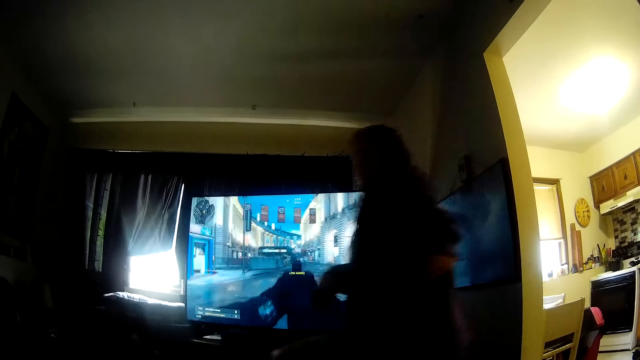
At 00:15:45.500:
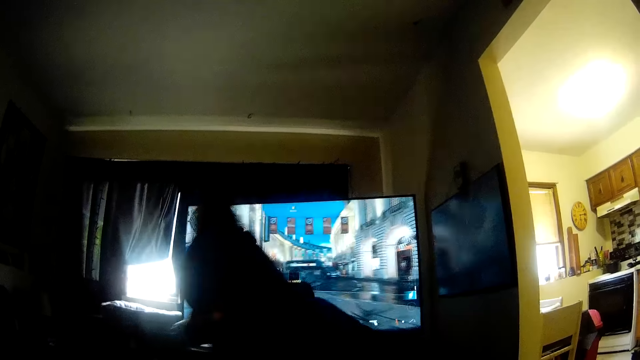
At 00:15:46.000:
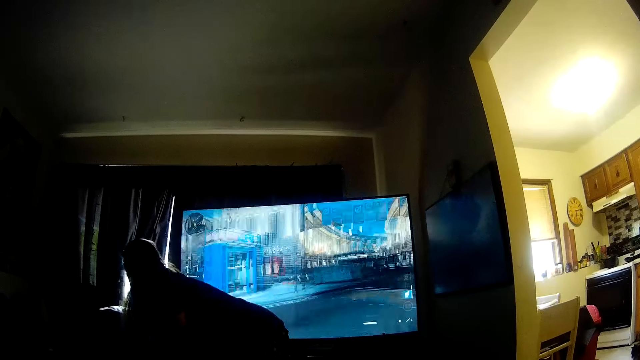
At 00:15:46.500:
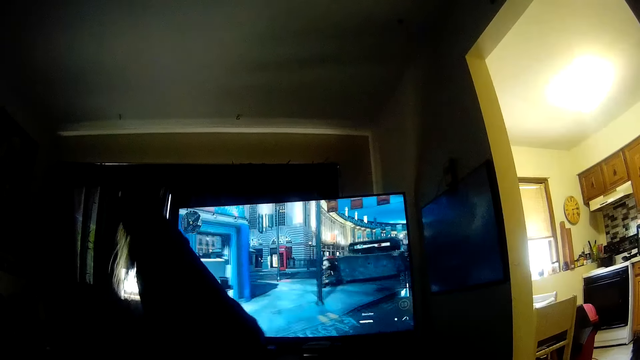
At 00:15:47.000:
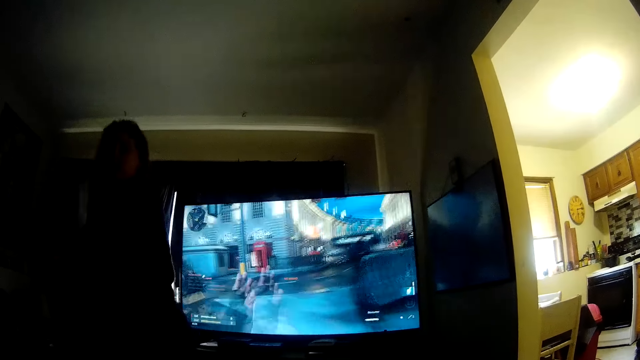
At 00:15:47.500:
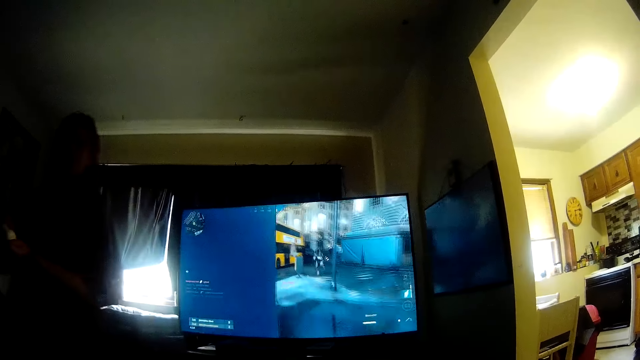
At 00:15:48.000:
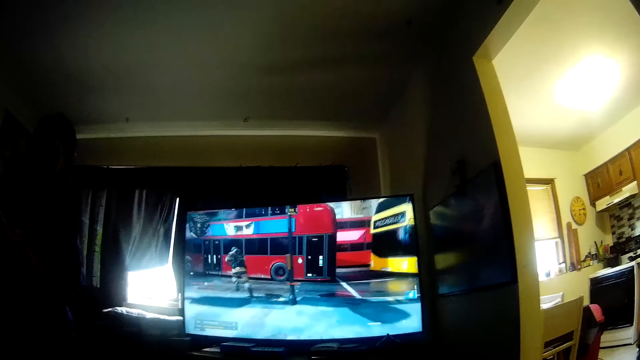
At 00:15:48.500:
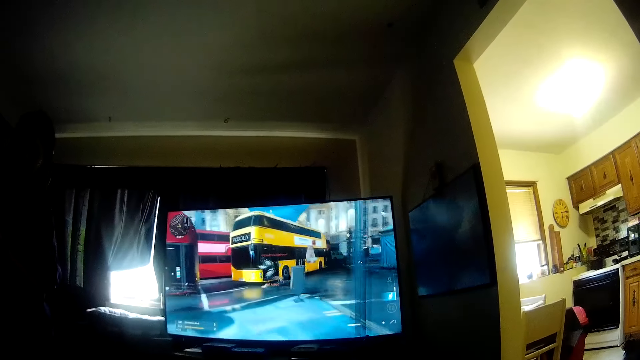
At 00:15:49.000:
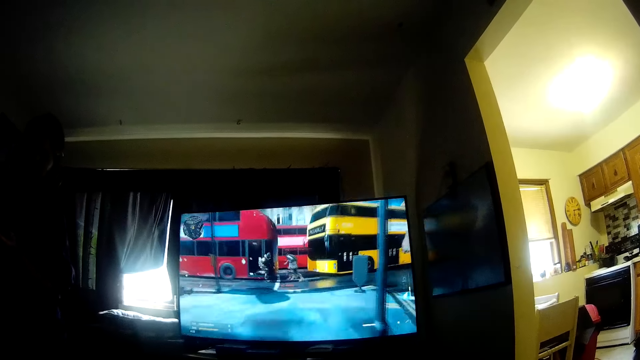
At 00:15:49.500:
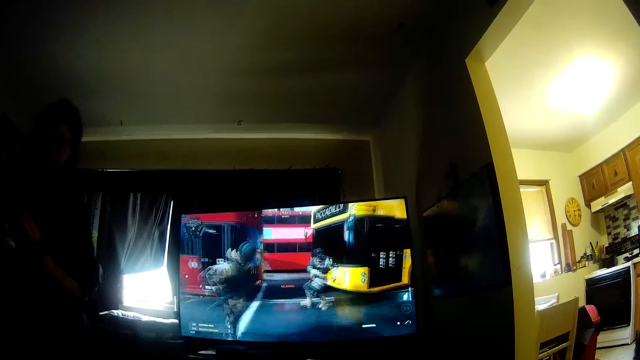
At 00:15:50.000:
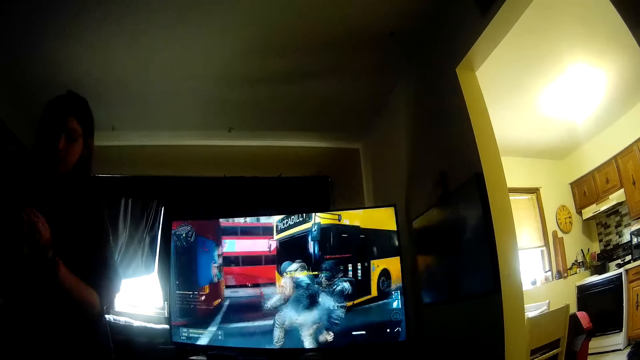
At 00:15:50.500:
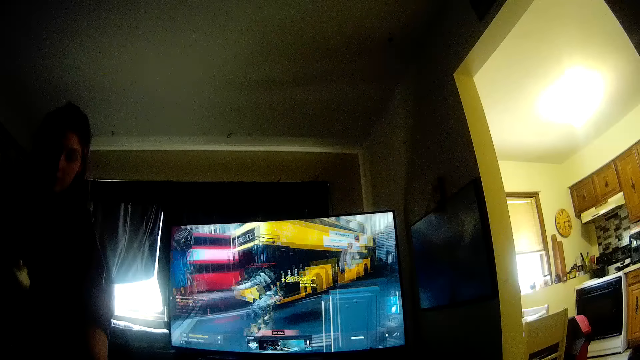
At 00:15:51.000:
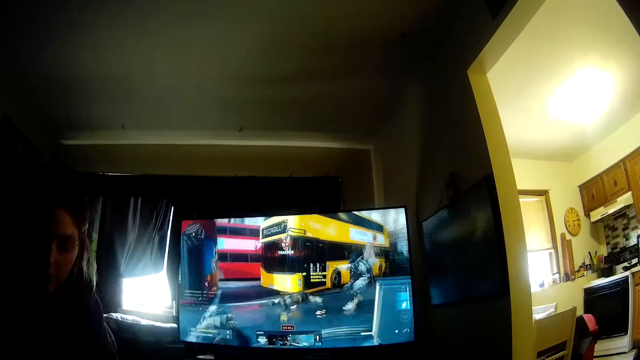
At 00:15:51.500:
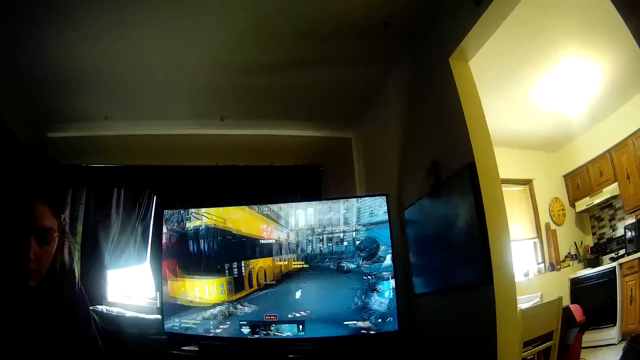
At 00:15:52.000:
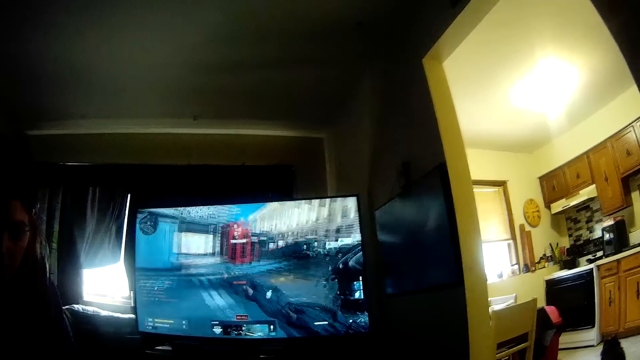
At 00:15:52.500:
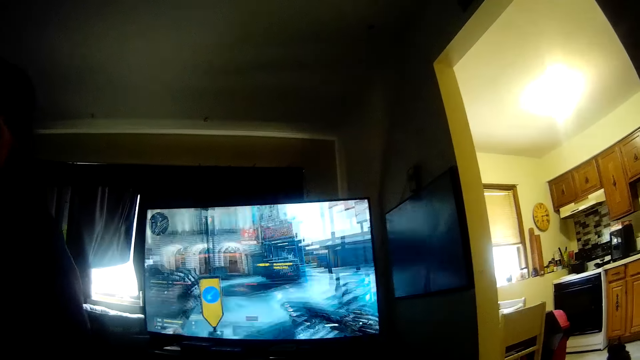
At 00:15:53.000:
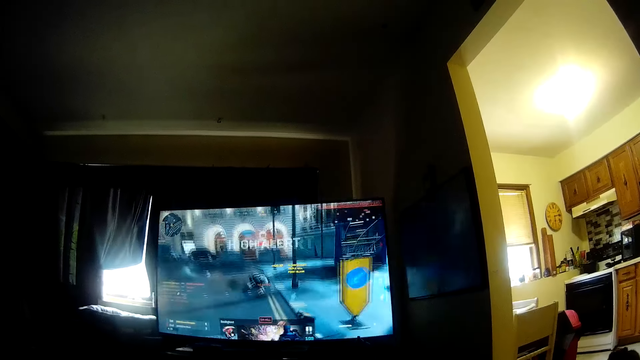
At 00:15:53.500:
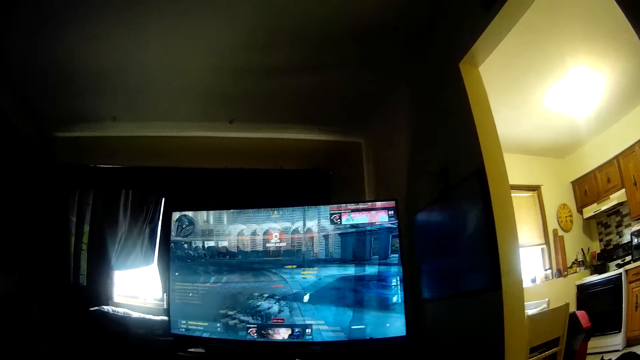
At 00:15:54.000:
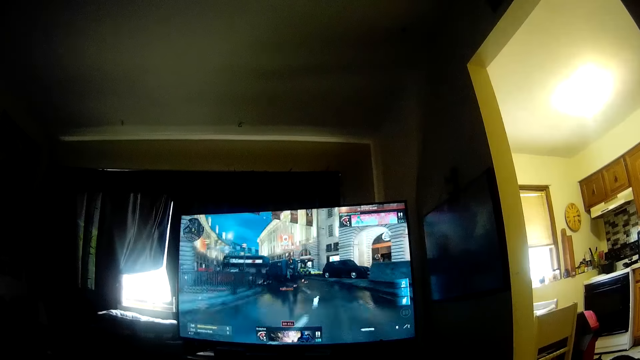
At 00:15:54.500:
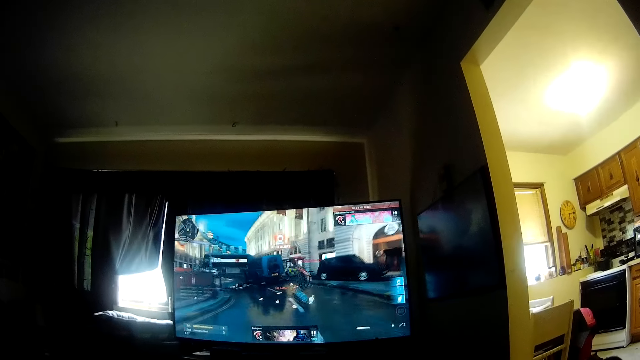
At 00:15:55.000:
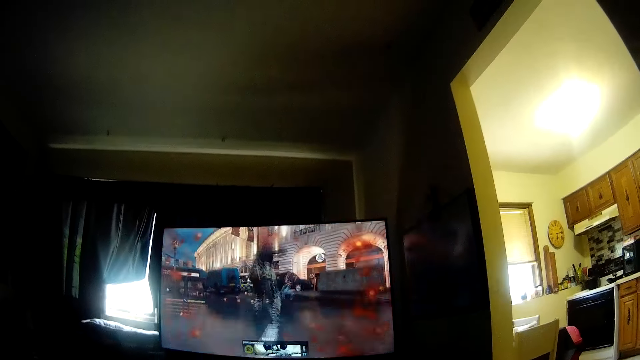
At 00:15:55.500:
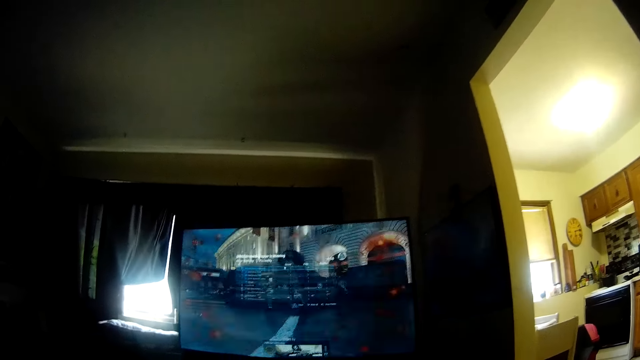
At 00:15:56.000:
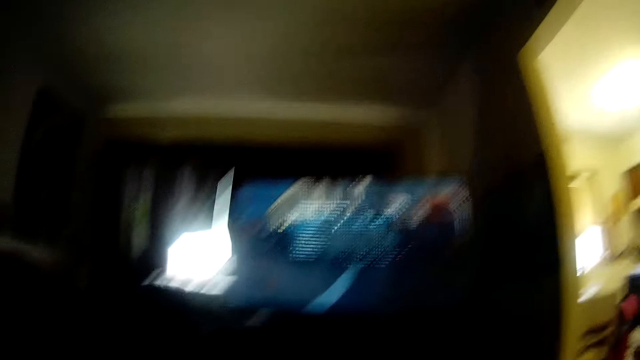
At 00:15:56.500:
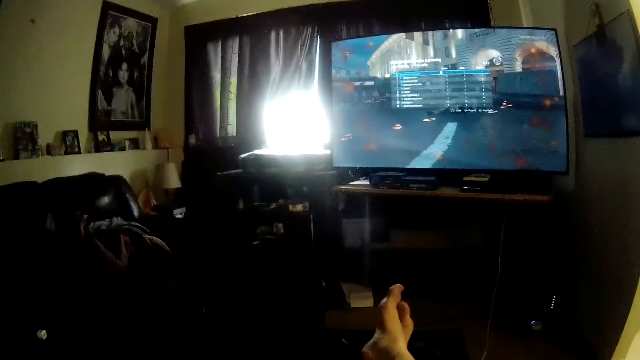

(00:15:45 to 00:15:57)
The woman picks up an ice pack. The woman holds a bottle. The woman drops the ice pack on the camera wearer.

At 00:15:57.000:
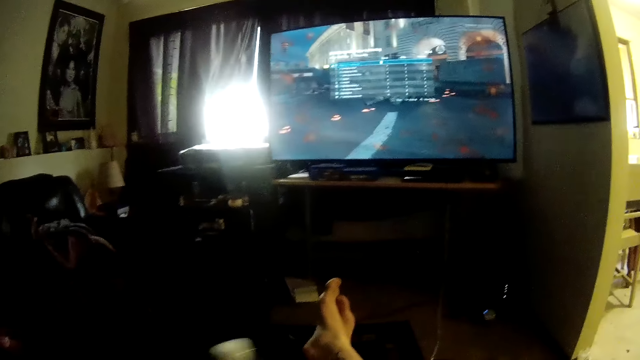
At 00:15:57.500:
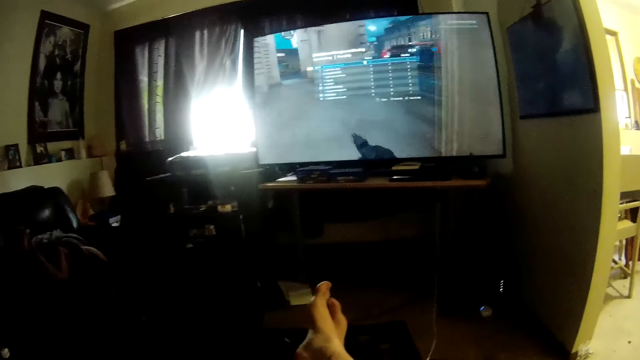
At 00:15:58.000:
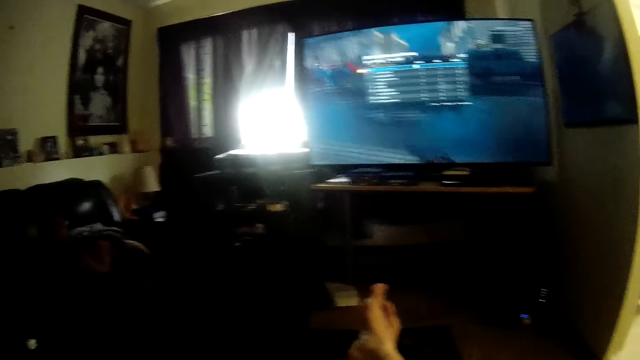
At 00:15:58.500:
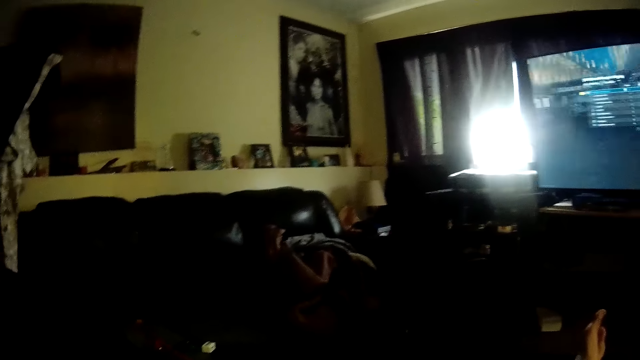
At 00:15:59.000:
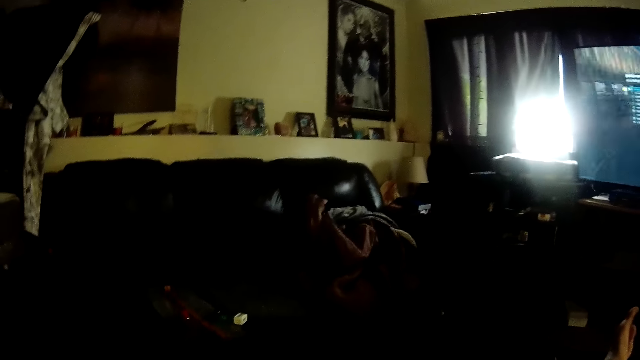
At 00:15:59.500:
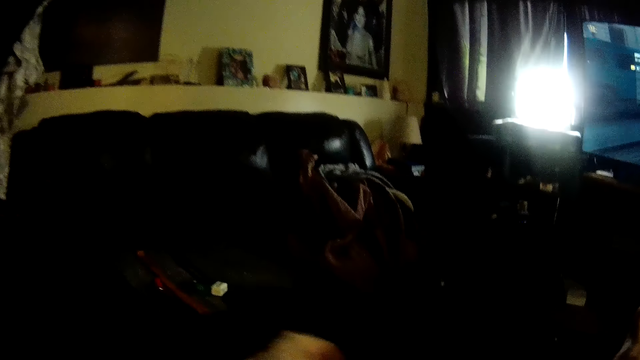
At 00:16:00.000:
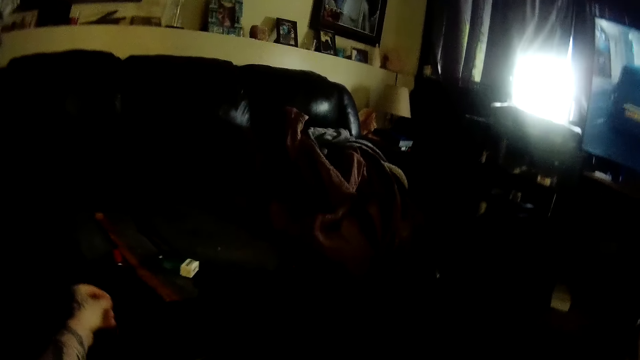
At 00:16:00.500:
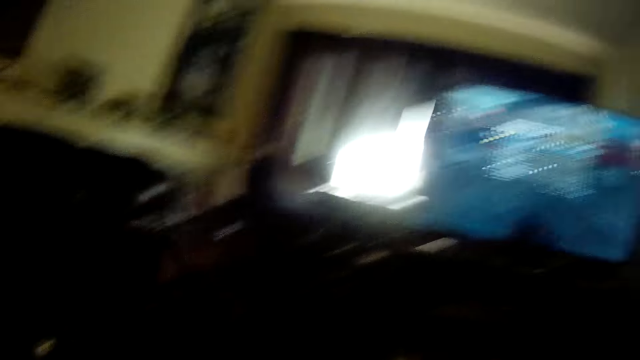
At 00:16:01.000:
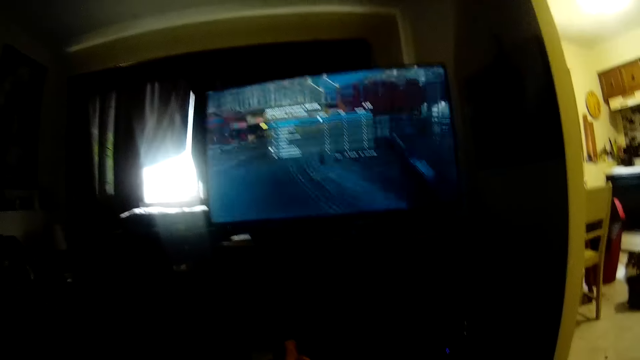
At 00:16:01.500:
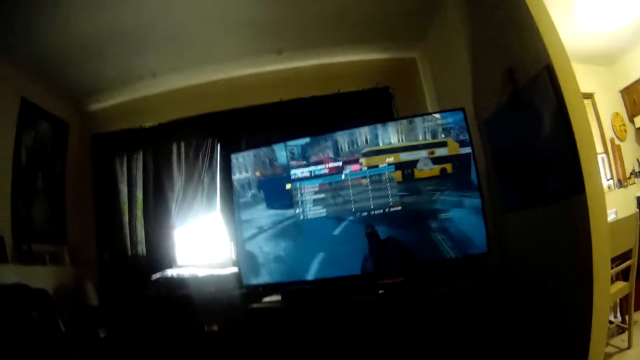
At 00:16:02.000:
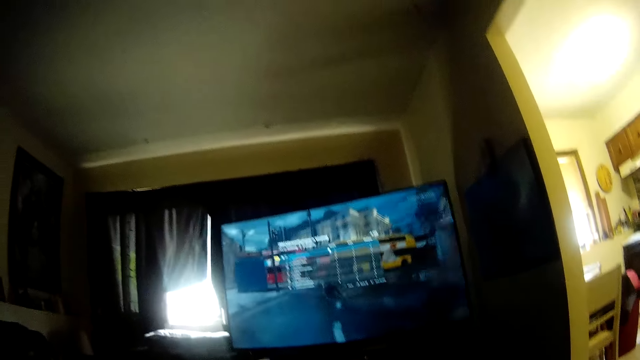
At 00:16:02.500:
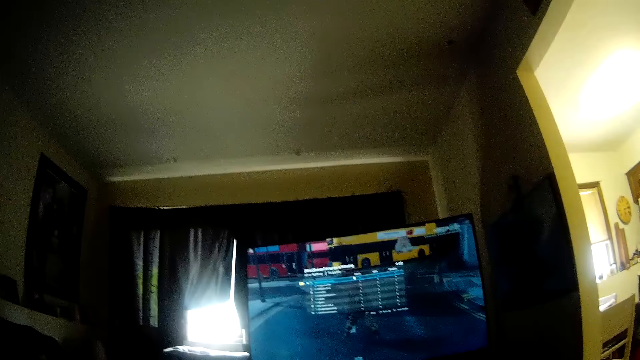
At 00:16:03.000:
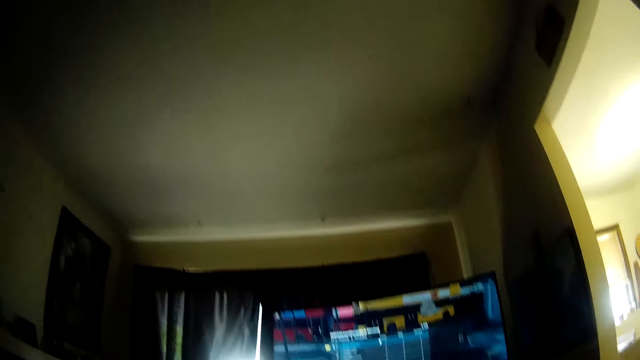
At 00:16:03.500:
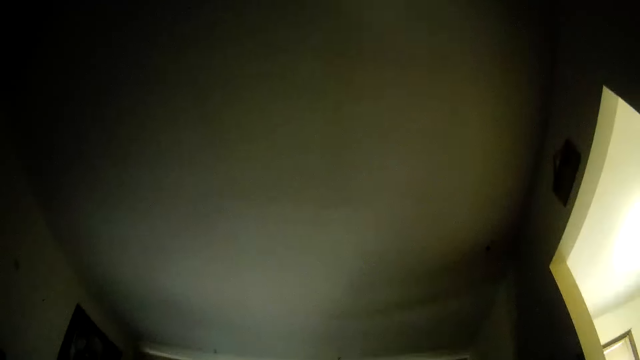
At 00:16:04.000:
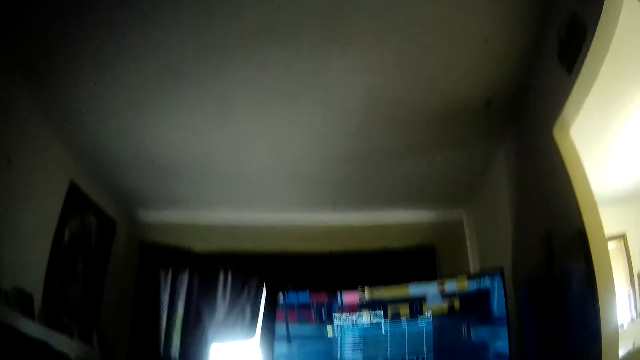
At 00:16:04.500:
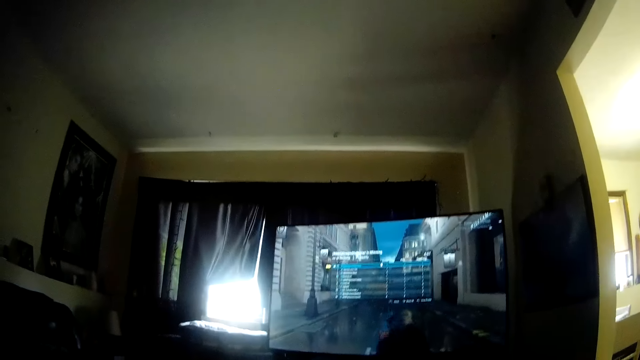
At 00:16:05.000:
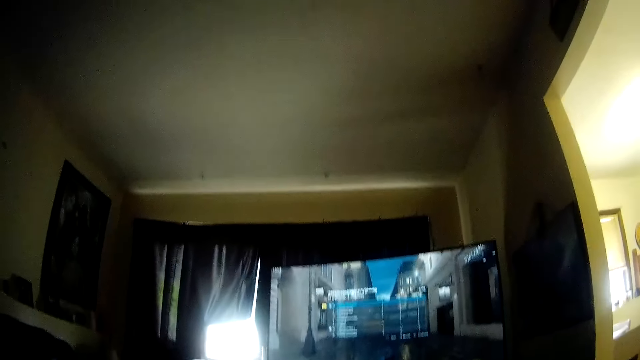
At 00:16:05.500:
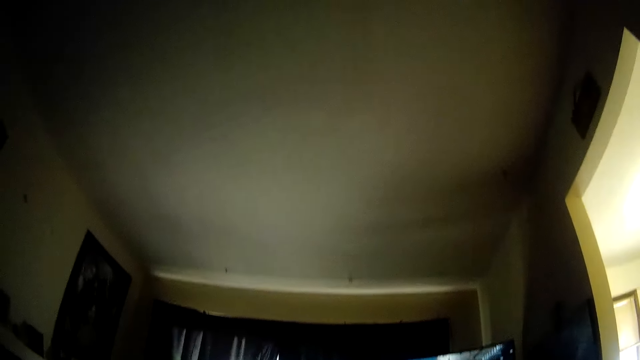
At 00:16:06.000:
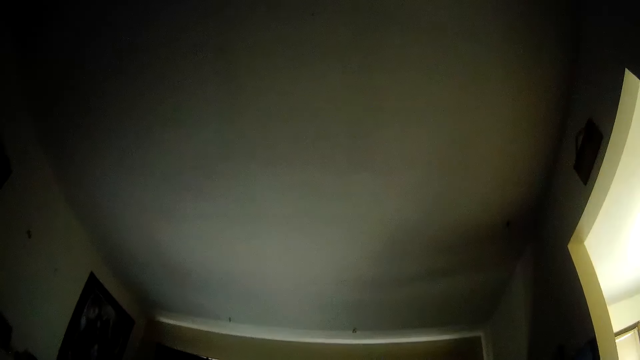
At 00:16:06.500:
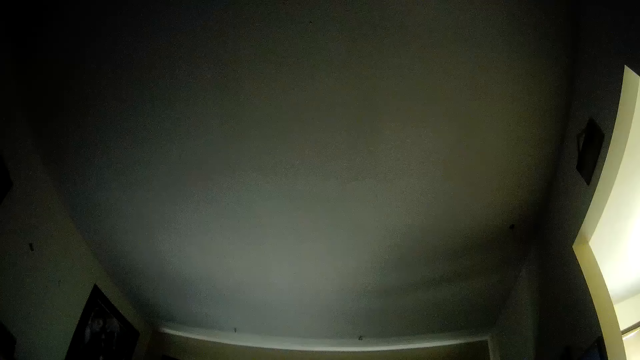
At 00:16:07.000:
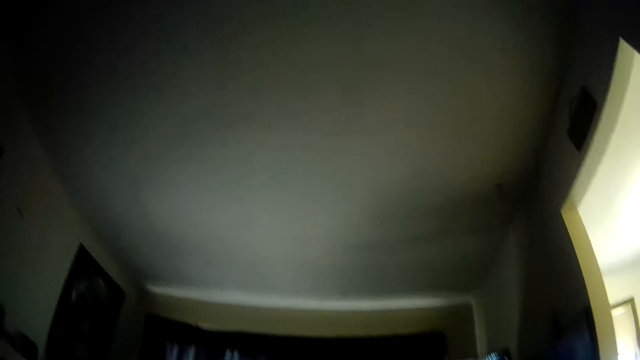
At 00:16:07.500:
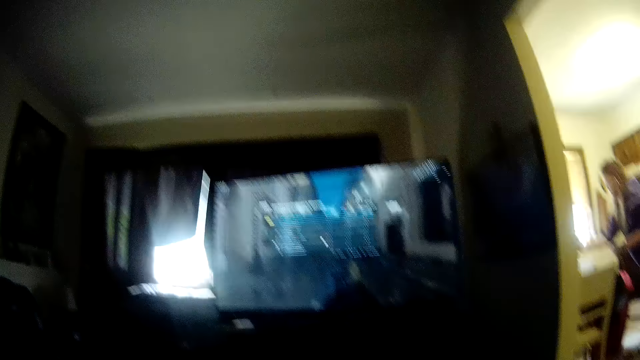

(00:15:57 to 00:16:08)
The camera wearer looks at the roof.
